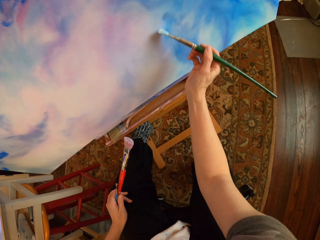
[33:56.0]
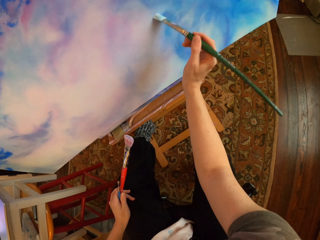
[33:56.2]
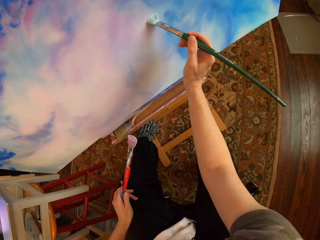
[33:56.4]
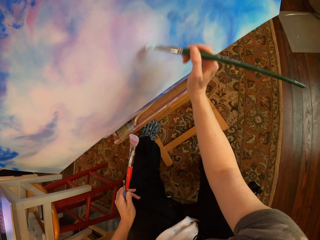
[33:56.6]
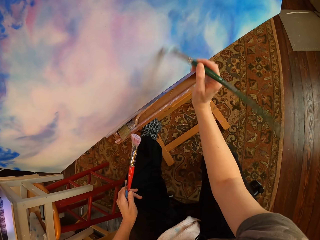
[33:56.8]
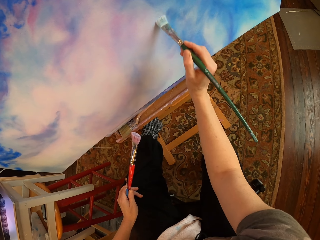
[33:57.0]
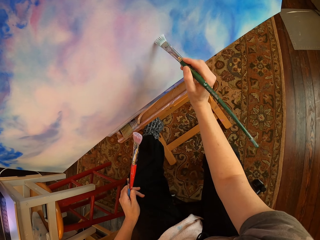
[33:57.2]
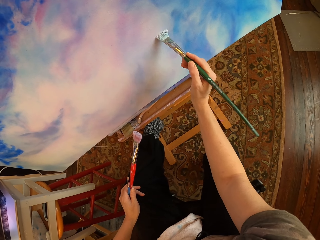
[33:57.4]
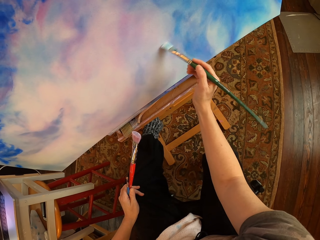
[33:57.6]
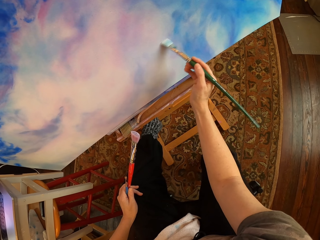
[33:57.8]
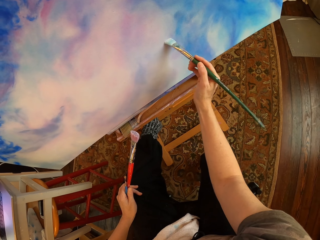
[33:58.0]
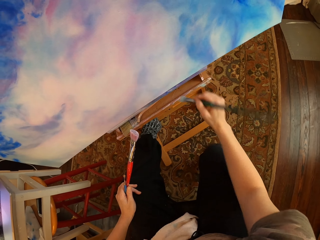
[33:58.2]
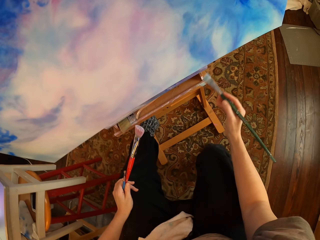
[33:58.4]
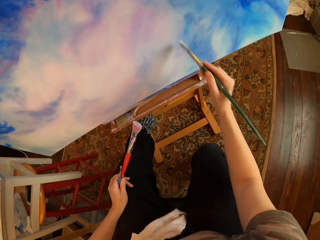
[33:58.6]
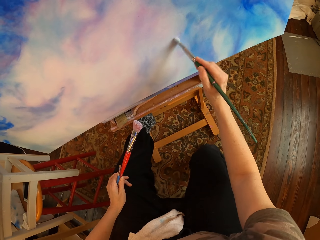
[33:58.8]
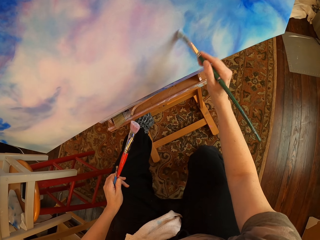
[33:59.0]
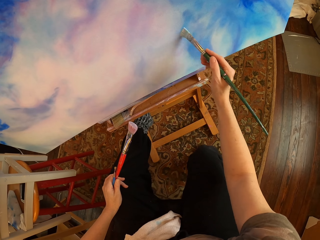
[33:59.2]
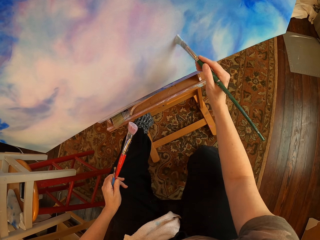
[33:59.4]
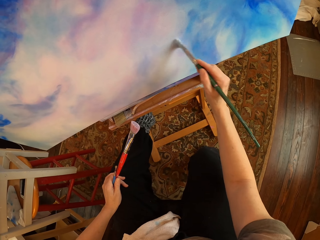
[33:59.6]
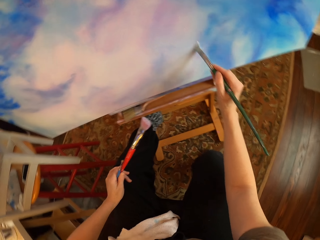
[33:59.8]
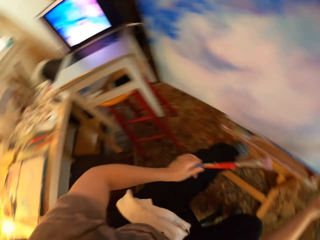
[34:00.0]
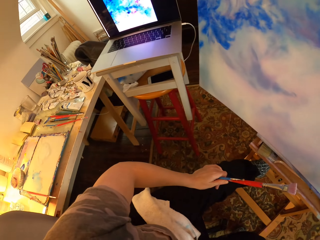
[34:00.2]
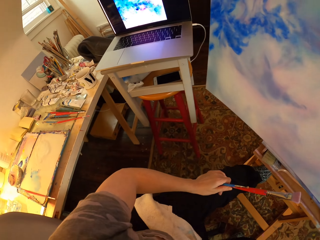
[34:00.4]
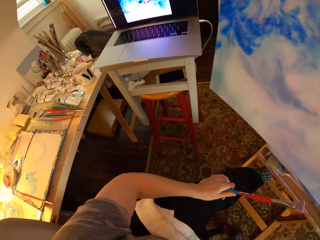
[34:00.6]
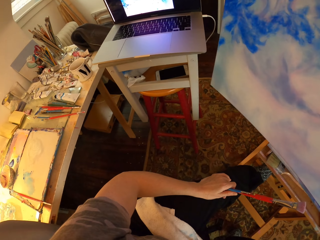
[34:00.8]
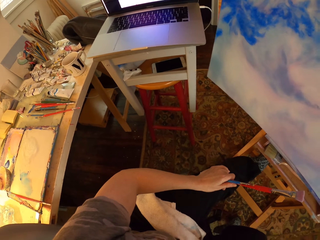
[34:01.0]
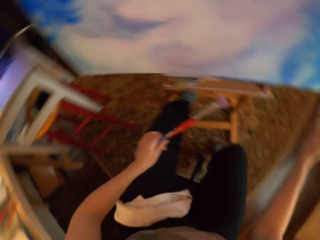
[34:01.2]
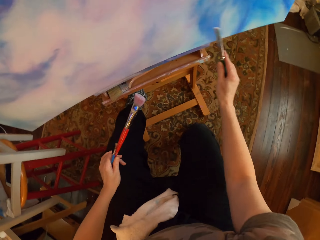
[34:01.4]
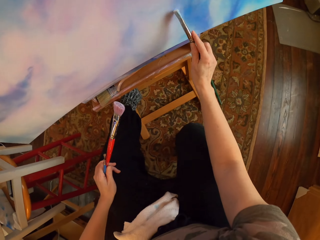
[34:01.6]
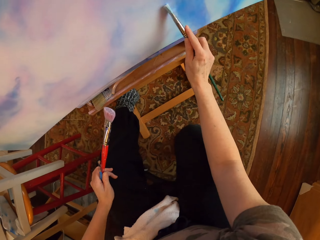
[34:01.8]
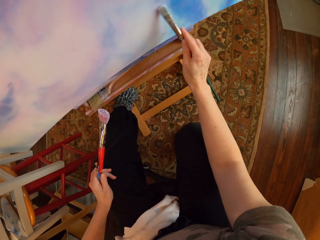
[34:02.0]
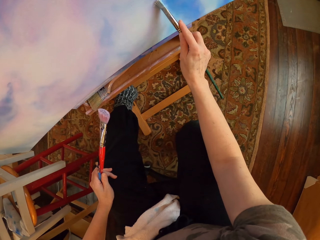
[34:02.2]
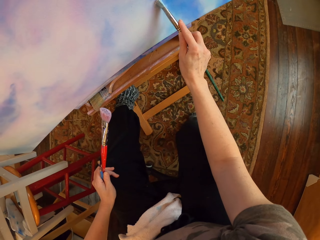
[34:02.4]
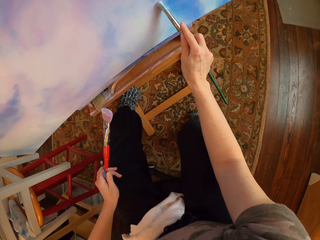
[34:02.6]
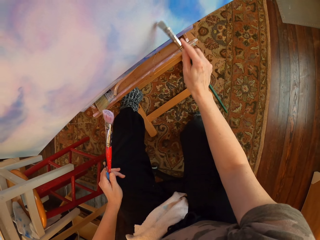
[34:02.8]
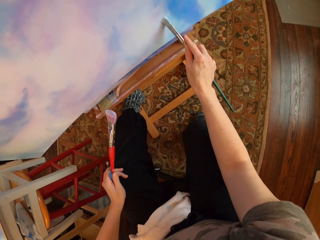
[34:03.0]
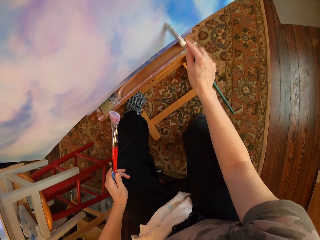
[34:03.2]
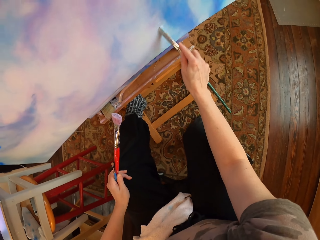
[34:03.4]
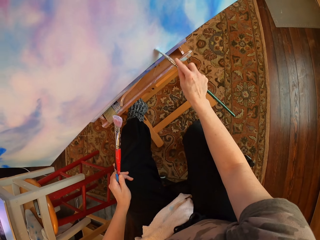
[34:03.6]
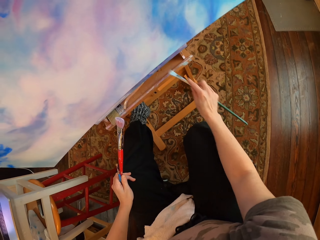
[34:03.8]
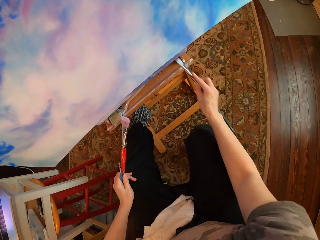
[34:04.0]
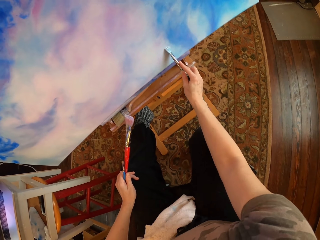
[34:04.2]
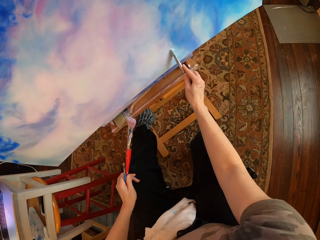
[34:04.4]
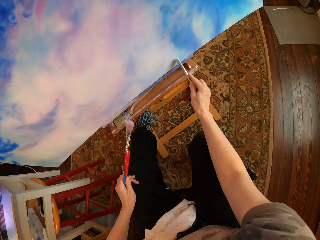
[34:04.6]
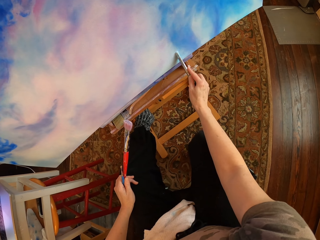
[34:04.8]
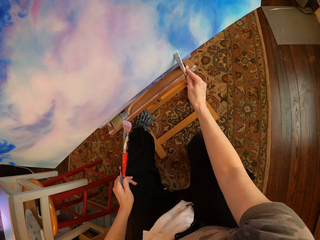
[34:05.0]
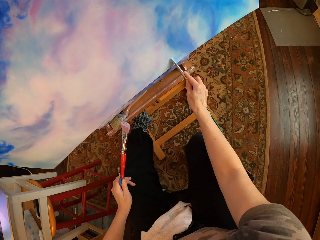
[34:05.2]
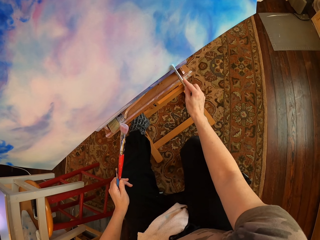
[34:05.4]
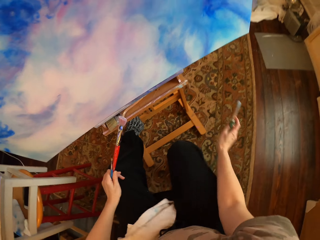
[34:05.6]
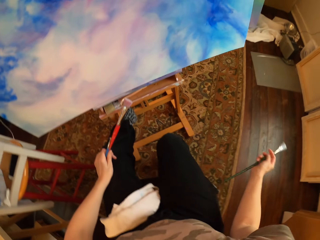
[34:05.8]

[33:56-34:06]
The camera wearer holds art brushes. They stare at the laptop. They hold the art brushes. They paint on a canvas or palette with an art brush.

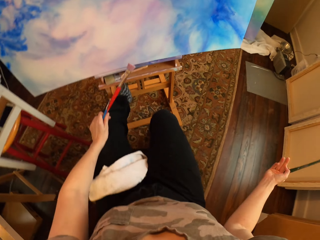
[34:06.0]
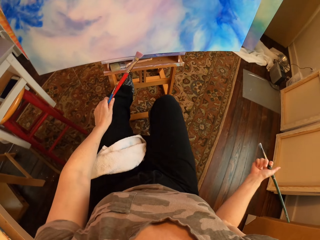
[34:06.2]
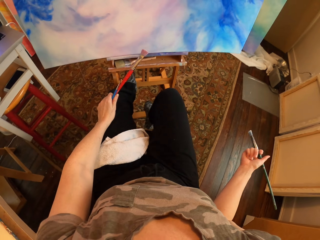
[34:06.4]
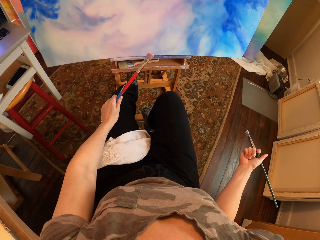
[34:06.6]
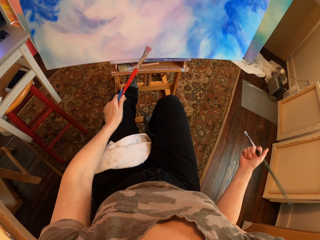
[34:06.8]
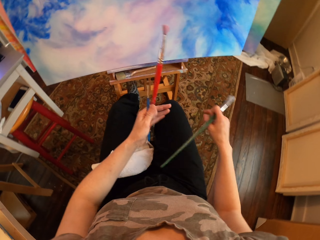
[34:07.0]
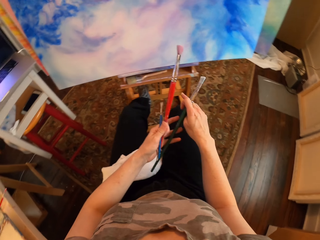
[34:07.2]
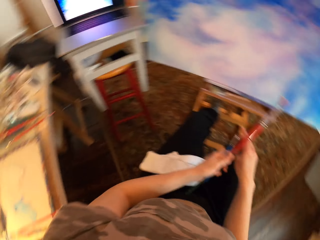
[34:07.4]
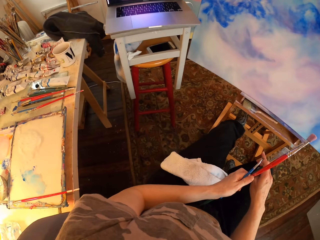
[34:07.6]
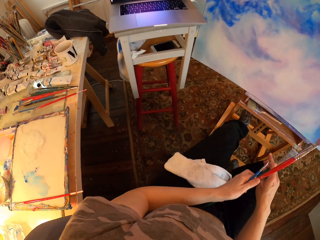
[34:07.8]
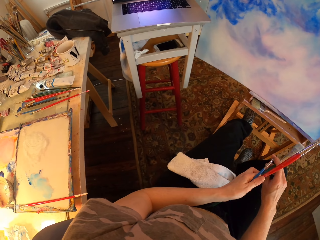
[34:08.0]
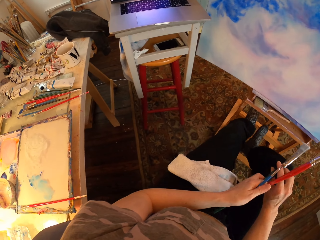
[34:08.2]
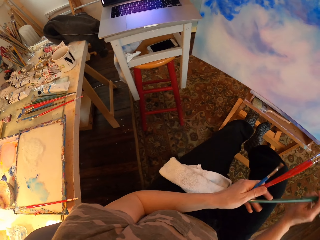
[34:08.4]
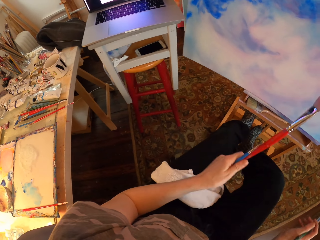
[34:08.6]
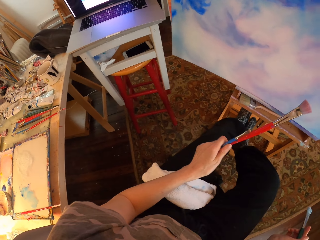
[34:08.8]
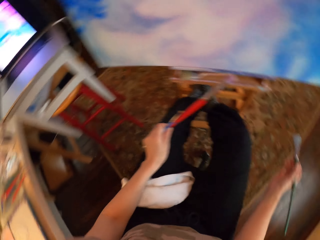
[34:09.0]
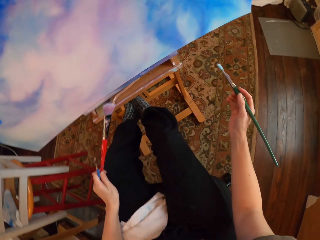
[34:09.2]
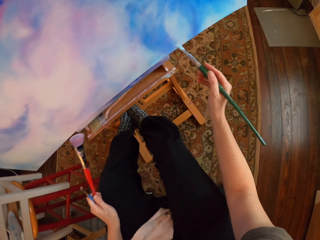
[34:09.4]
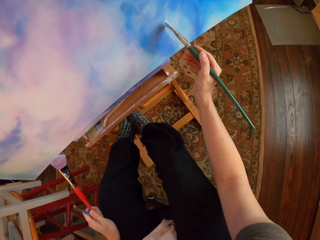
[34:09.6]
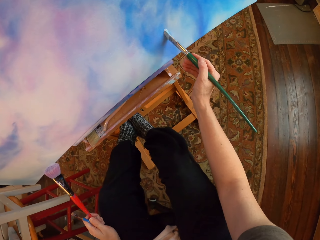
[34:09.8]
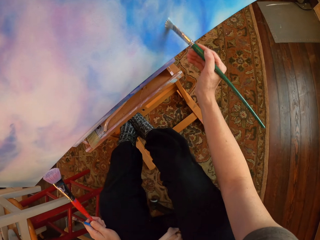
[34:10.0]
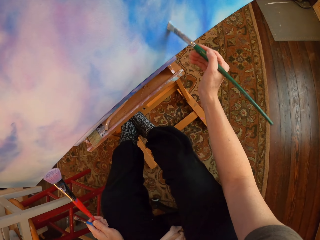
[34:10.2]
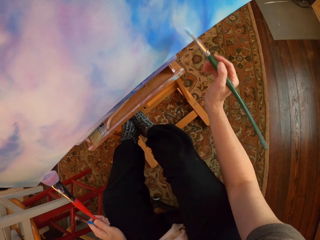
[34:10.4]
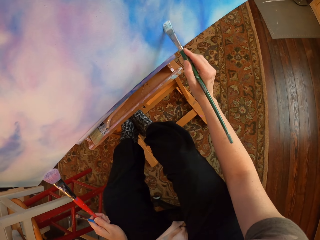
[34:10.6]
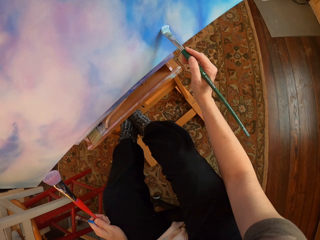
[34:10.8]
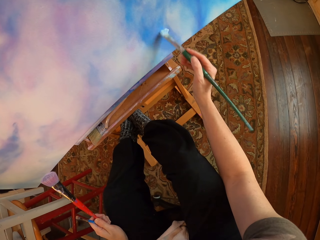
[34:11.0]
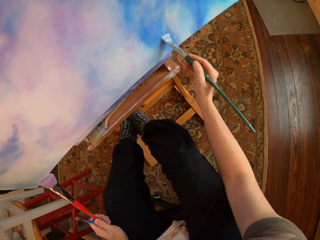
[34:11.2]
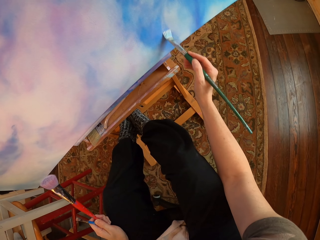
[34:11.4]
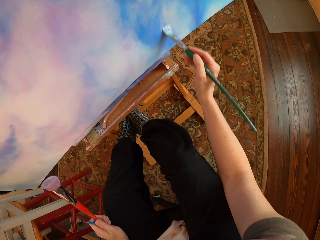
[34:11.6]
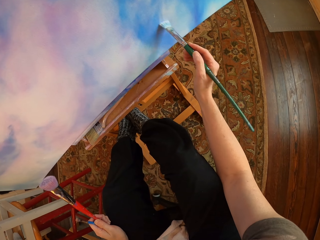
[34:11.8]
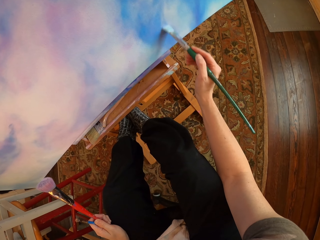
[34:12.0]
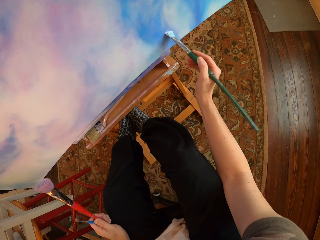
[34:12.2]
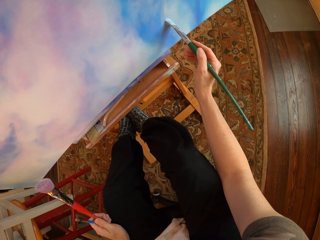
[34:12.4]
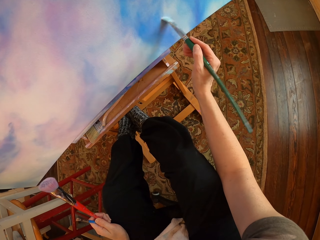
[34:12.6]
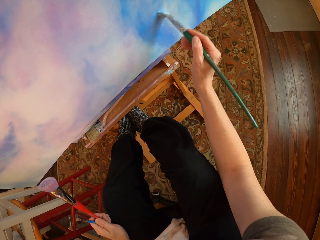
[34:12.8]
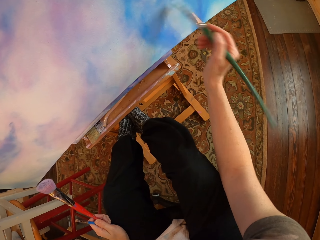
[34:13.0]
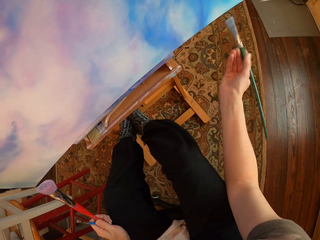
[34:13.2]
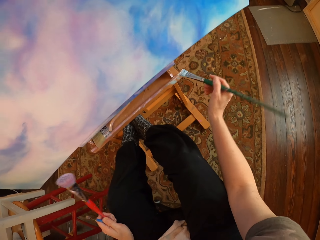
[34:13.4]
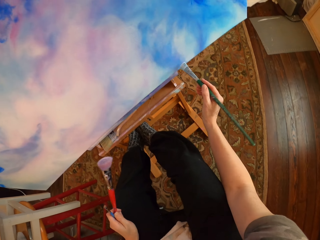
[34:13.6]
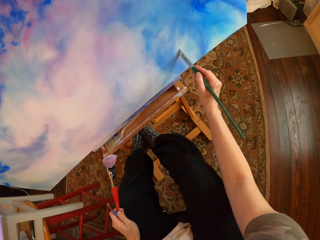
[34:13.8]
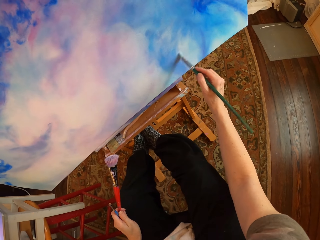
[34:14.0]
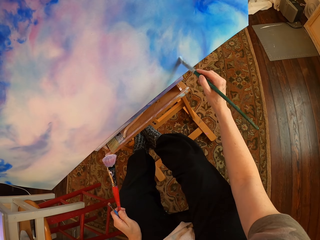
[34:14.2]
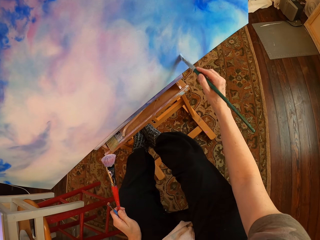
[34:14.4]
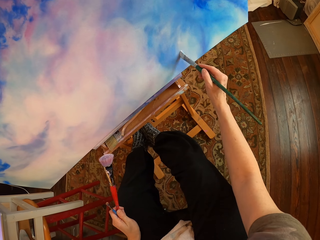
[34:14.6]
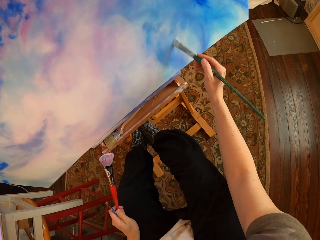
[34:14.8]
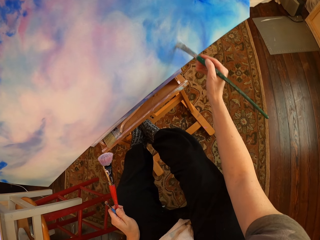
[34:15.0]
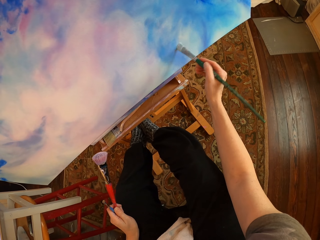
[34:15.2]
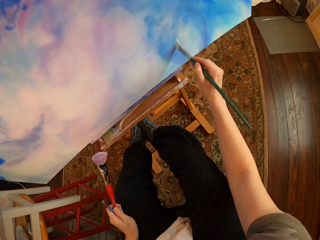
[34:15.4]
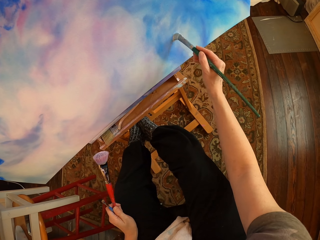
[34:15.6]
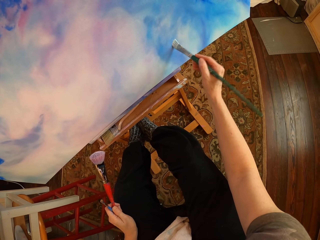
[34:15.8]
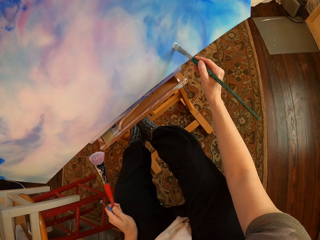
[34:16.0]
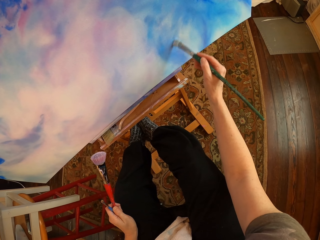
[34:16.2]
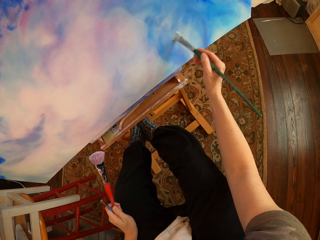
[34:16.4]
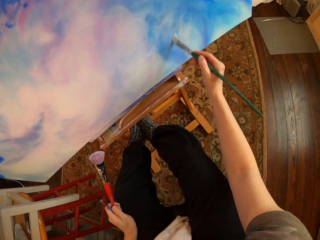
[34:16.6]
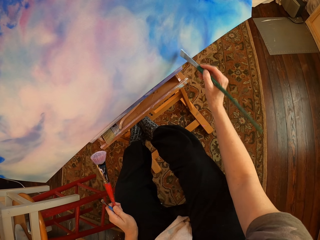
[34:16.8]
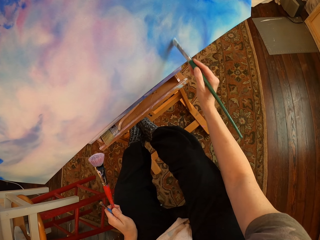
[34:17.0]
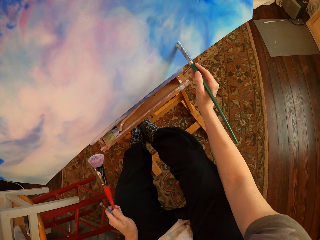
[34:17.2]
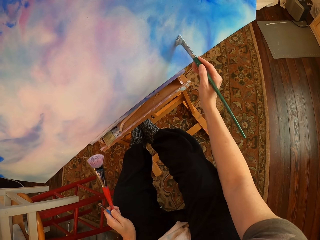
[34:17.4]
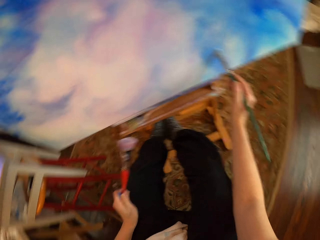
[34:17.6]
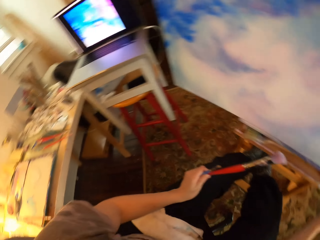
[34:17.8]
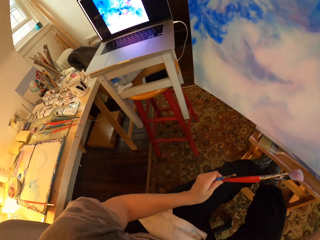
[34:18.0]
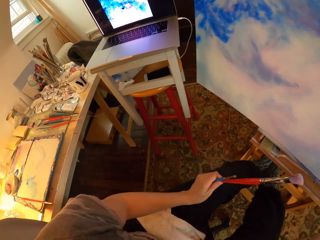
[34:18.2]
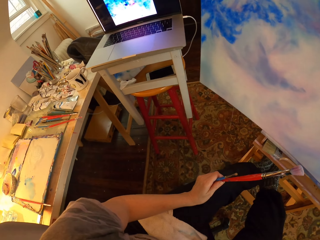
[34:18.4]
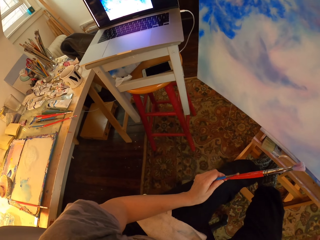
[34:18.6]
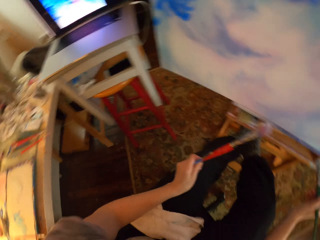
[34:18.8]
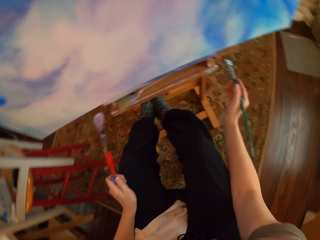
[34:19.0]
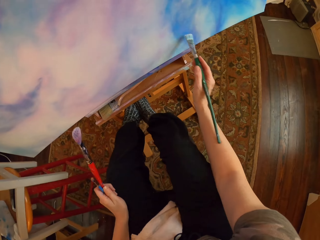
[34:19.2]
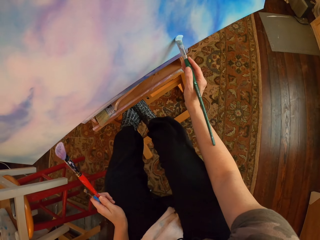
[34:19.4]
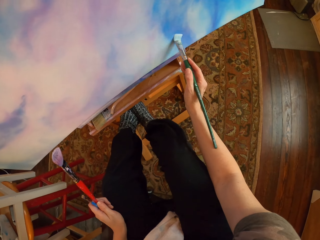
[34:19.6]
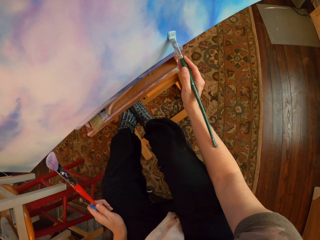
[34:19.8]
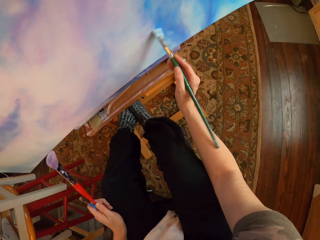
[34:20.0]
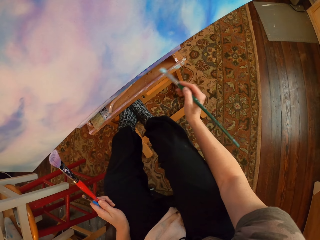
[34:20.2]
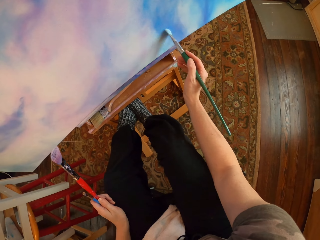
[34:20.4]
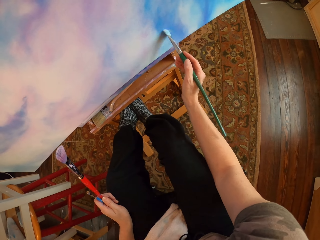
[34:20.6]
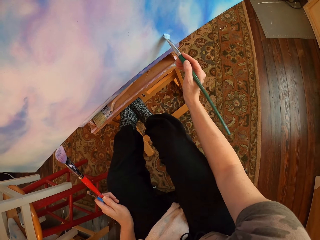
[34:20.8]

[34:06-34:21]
The camera wearer holds art brushes. They gaze at the painting or palette. They stare at the laptop. They hold the art brushes. They pick a brush from the left hand. They paint on a canvas or palette with an art brush. They hold the art brushes. They do so again. They stare at the laptop. They paint on the canvas with the art brush. They hold the art brushes.
